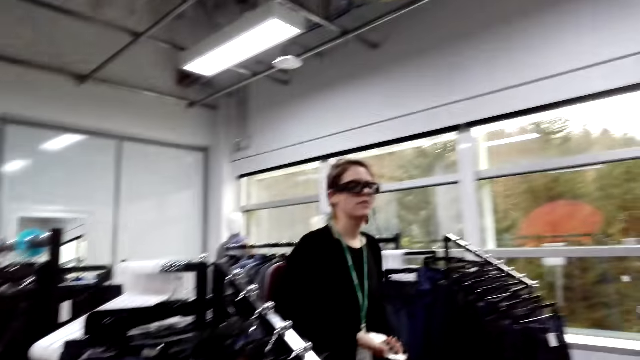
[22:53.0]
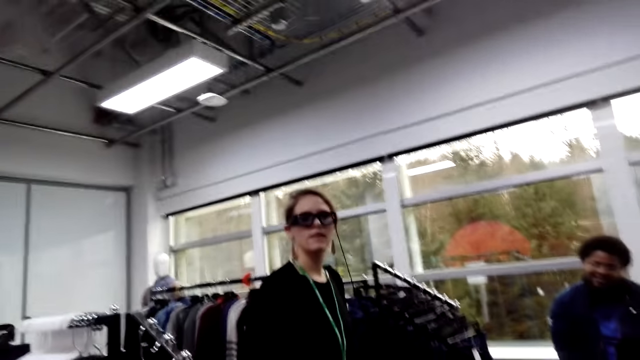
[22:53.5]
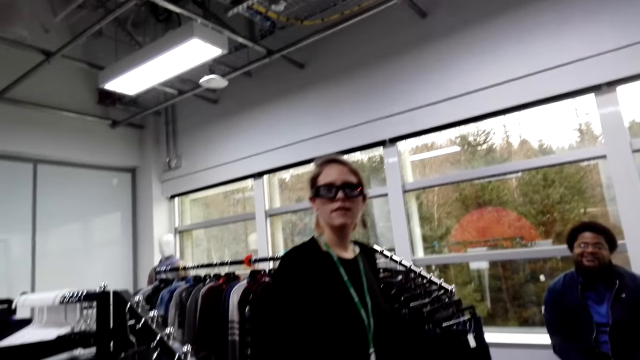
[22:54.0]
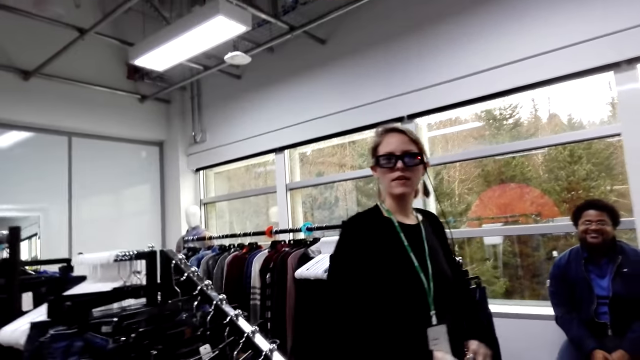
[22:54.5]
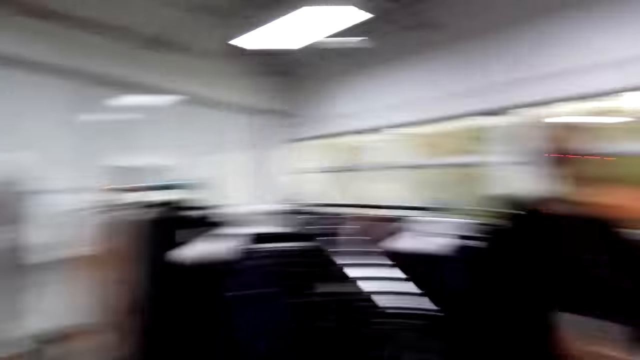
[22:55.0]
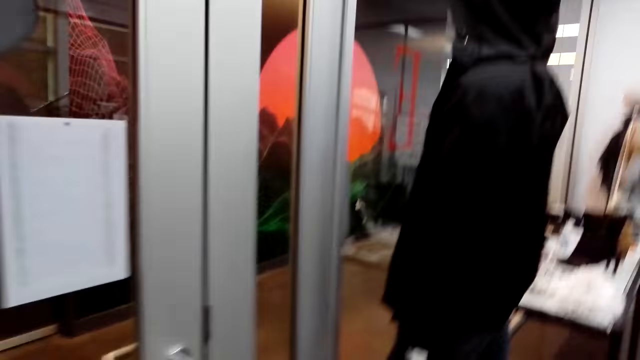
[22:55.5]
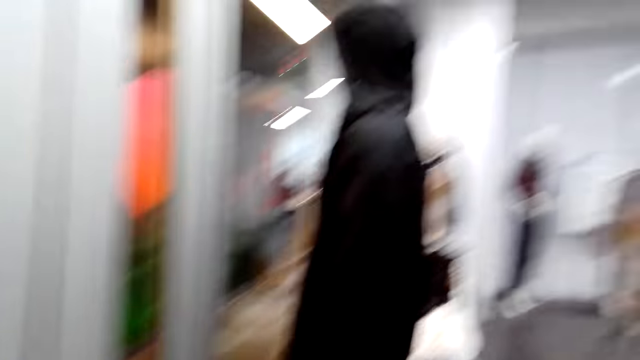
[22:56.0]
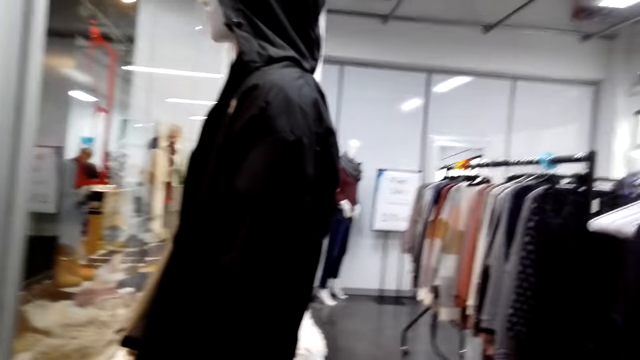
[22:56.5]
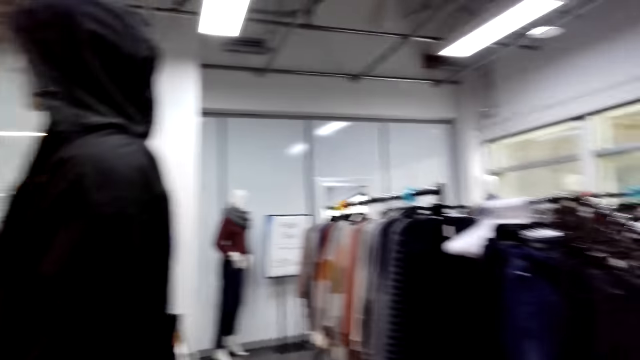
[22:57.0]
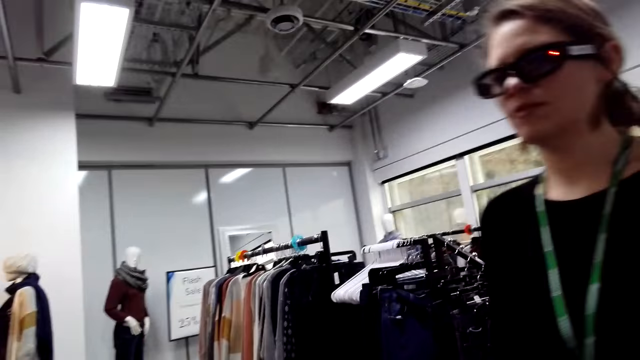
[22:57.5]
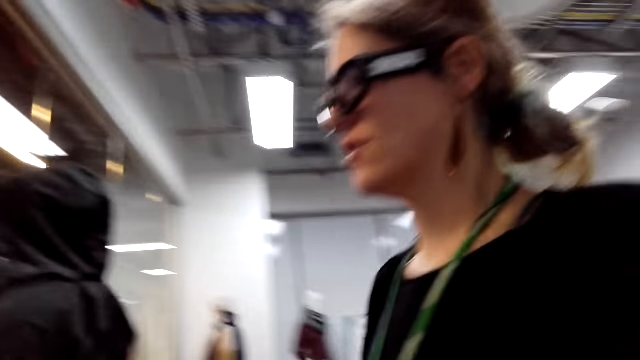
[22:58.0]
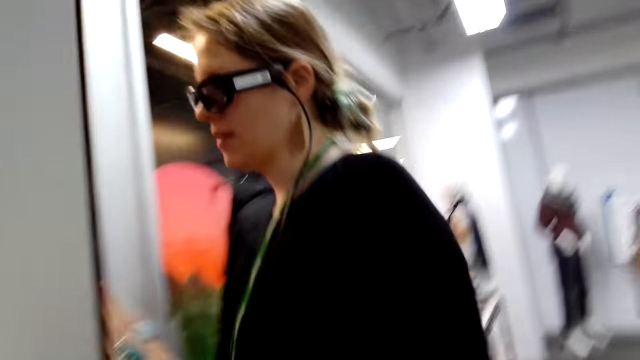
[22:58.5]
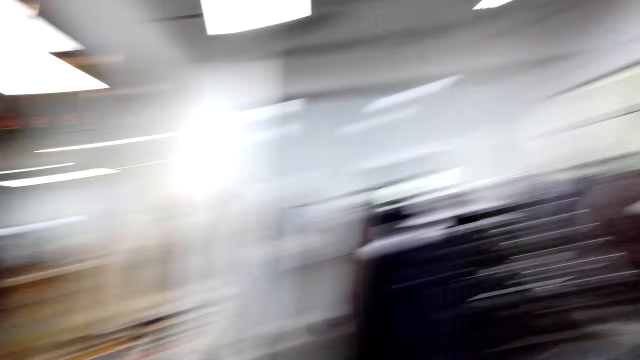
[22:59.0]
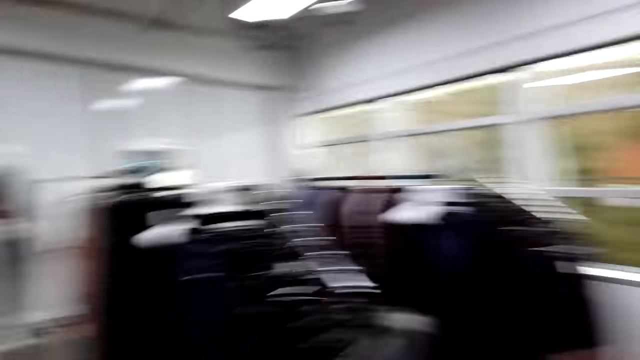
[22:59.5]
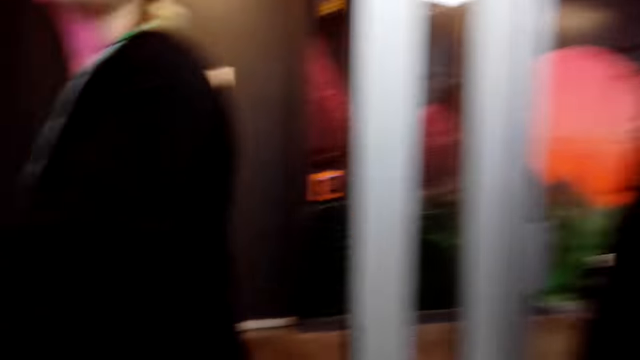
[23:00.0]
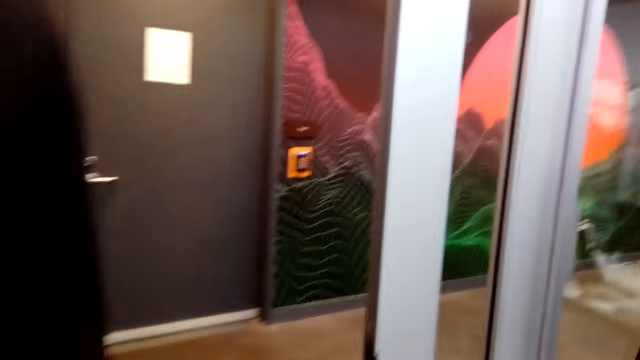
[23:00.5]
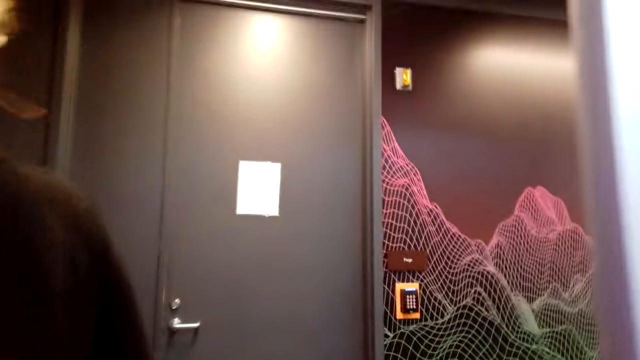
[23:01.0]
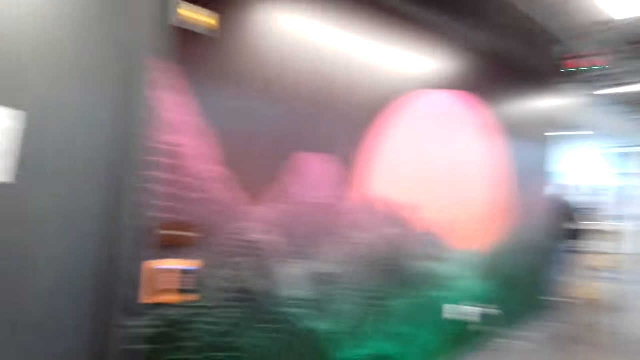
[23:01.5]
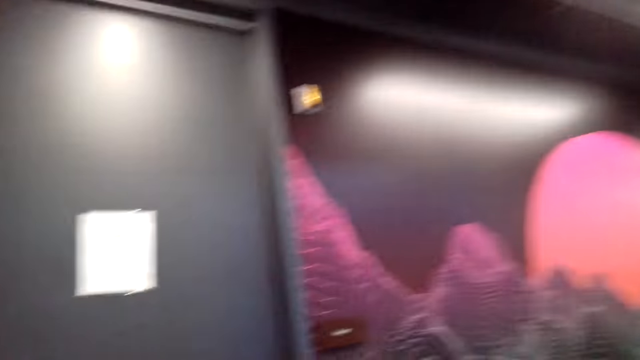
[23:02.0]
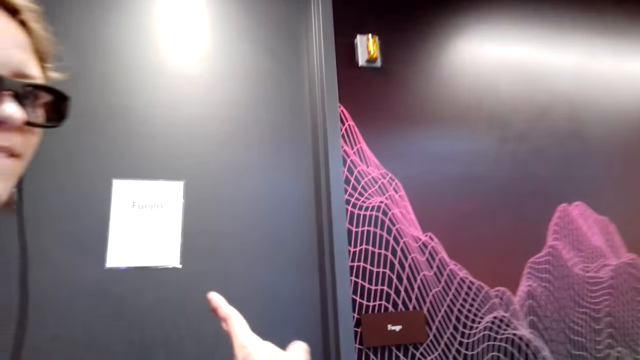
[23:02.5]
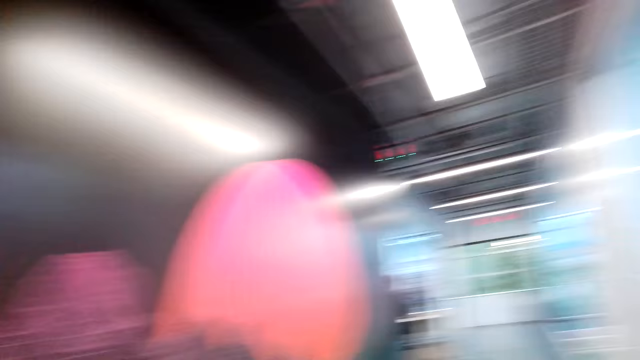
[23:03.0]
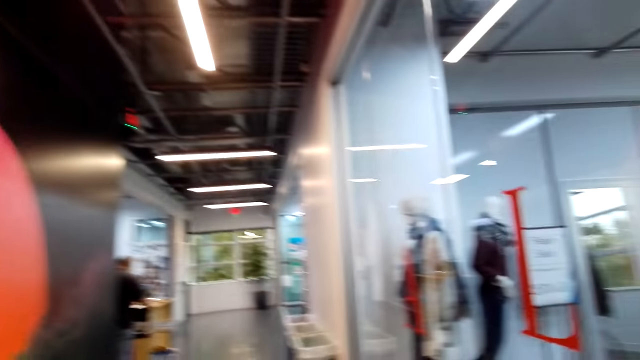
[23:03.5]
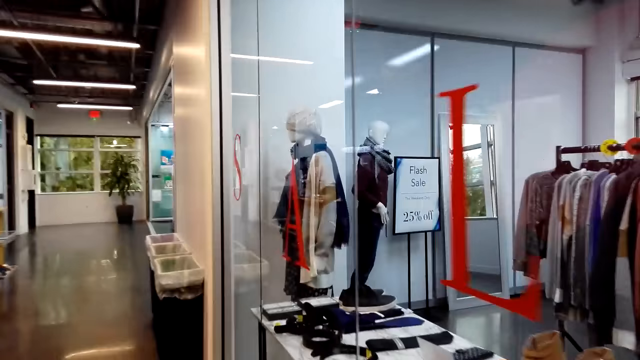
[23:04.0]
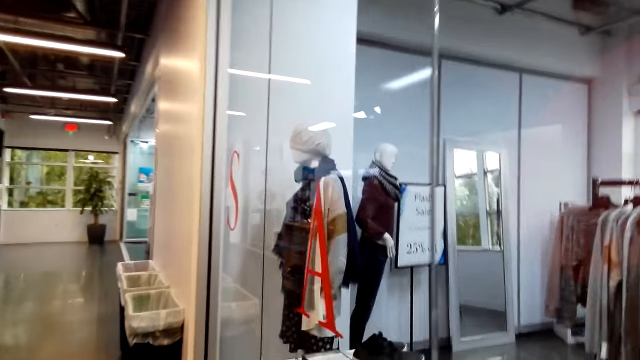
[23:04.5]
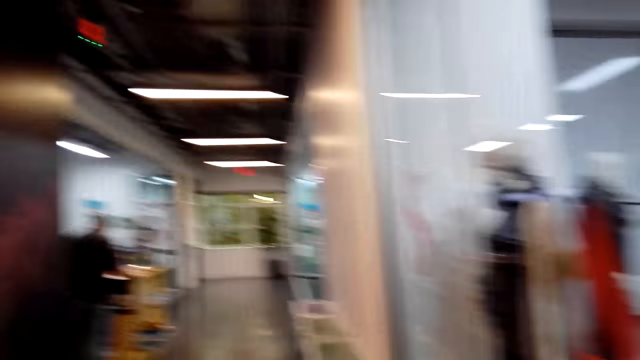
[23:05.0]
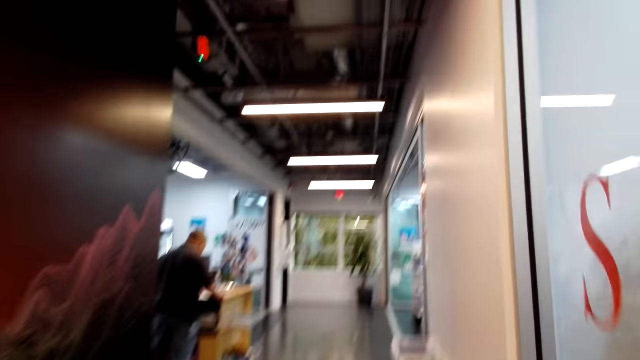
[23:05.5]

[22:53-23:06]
The camera wearer speaks to a woman. They move around the shop. The woman walks forward. The camera wearer speaks. The woman speaks. The camera wearer turns right, points at the wall and looks right. The woman looks left.

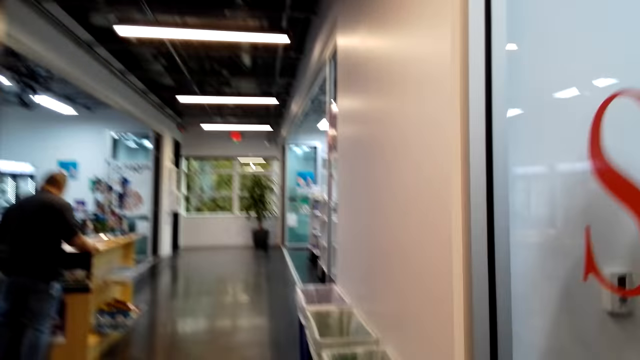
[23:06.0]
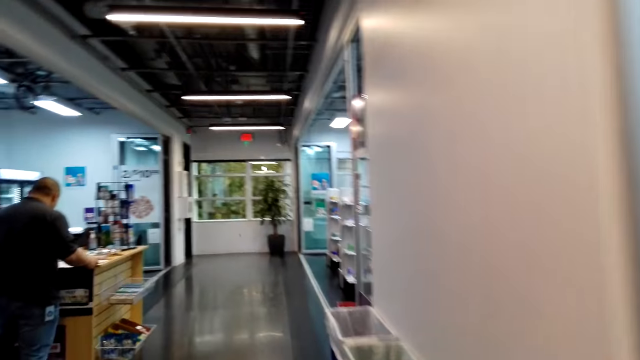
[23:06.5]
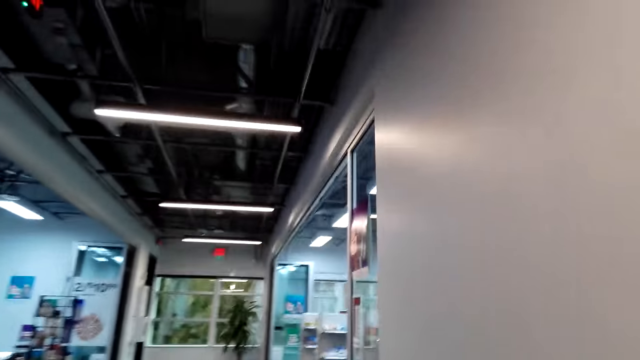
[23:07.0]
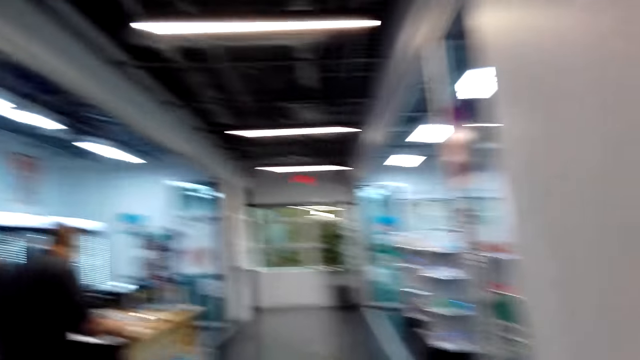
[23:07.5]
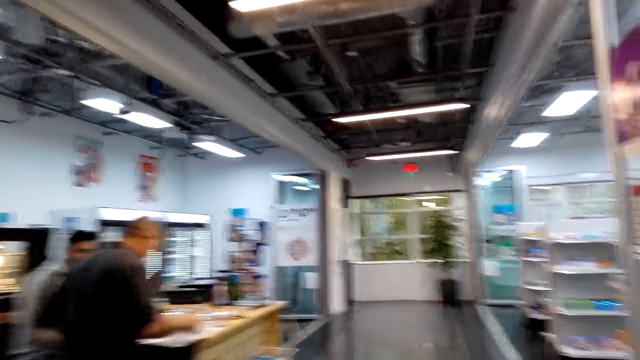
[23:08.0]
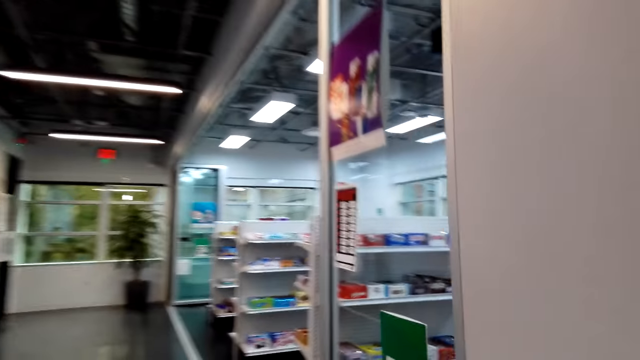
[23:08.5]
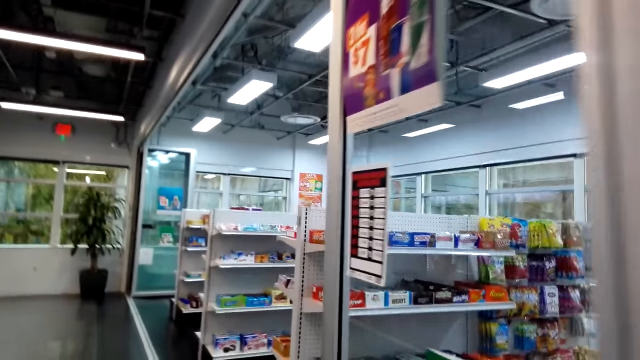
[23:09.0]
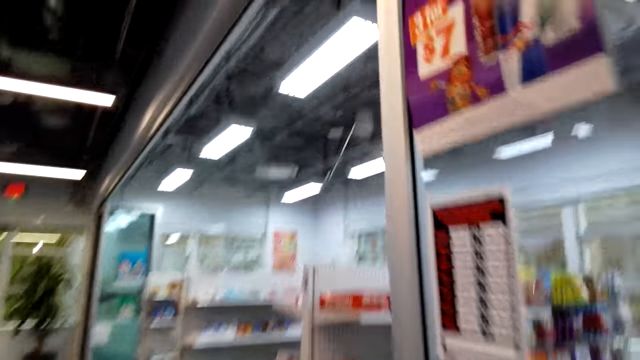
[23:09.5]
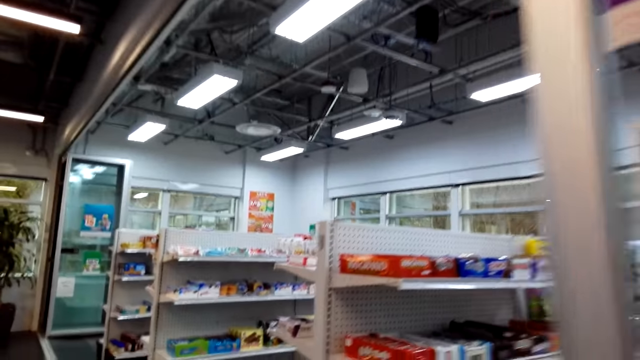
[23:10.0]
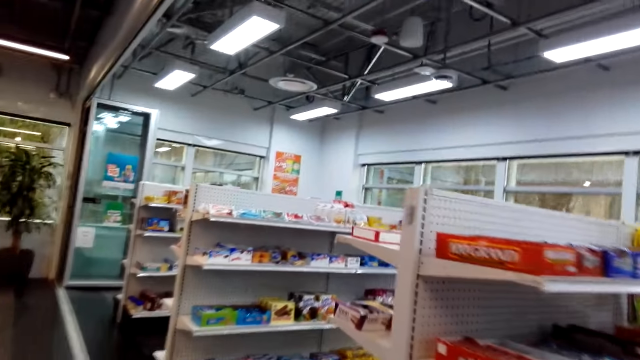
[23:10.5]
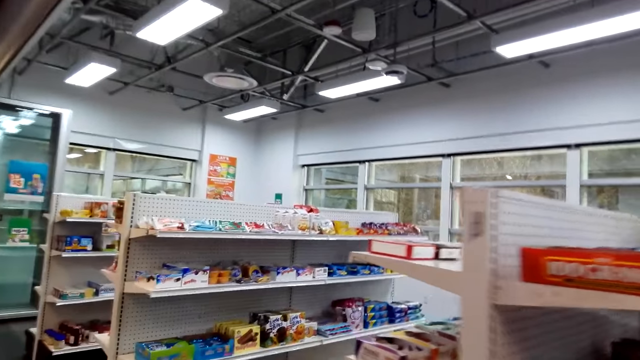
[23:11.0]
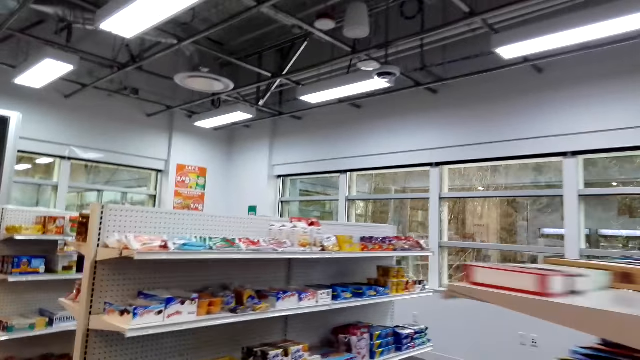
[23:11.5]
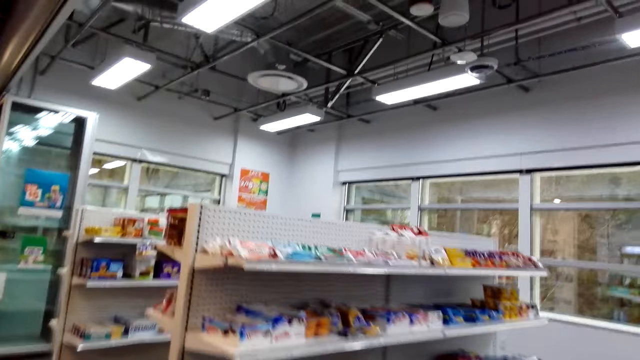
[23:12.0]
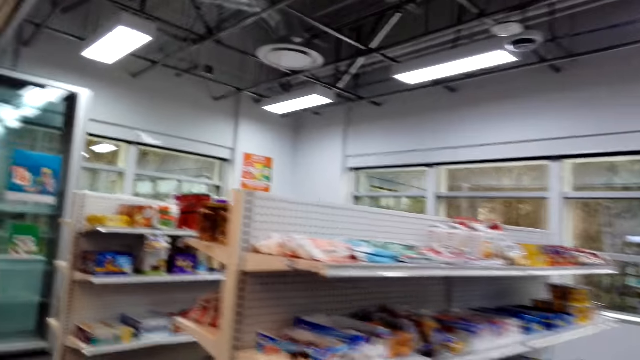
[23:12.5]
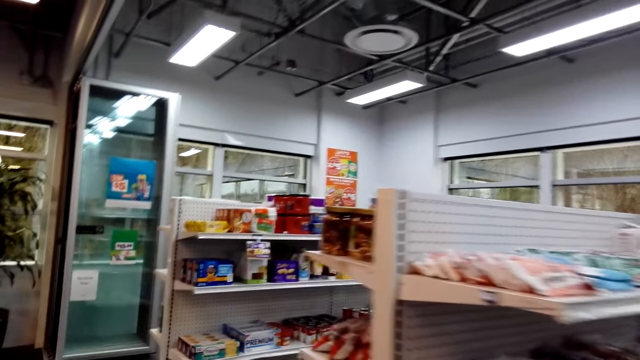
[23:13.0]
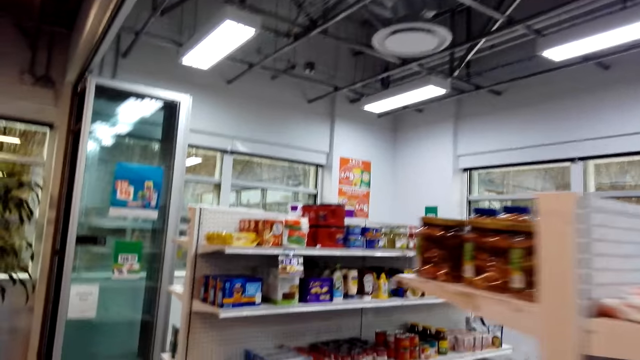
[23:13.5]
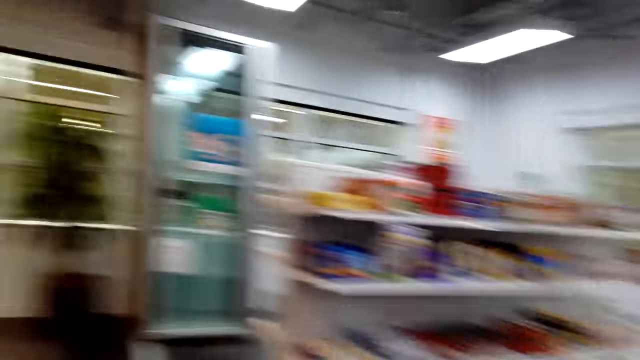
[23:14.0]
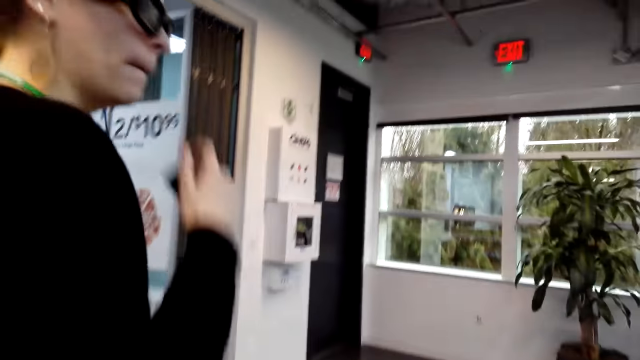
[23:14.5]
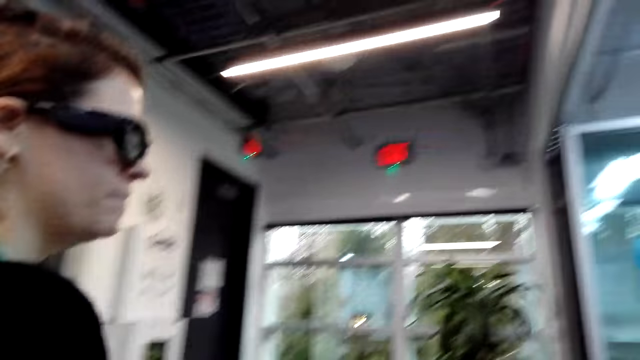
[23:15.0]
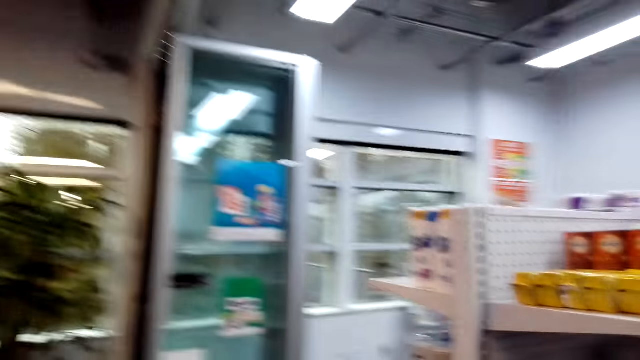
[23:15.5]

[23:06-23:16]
The camera wearer looks around and looks left. A woman walks forward.
